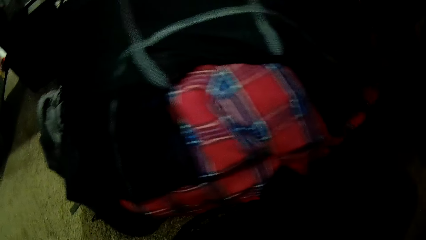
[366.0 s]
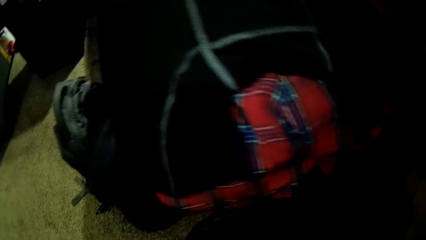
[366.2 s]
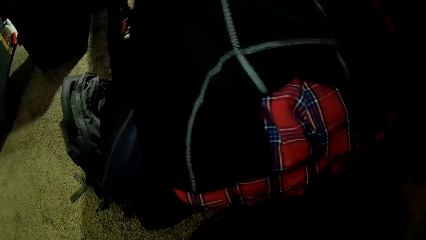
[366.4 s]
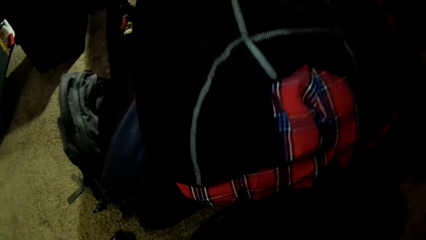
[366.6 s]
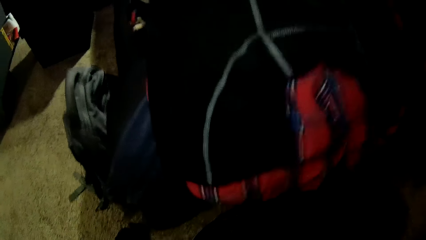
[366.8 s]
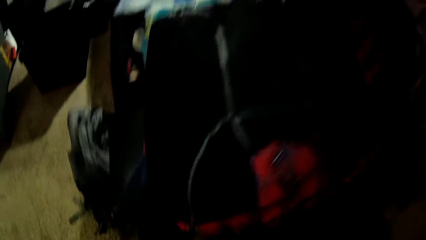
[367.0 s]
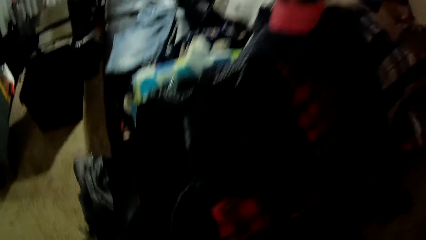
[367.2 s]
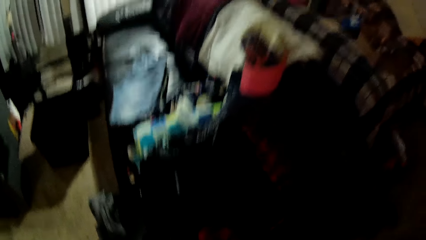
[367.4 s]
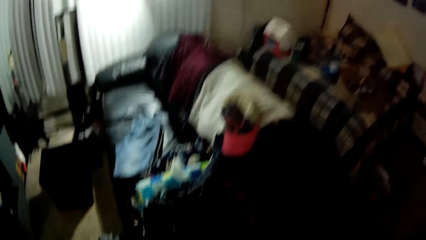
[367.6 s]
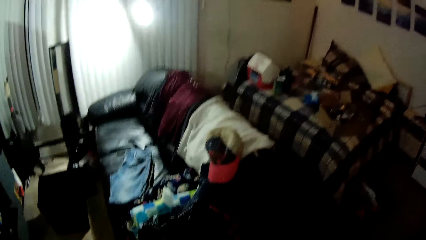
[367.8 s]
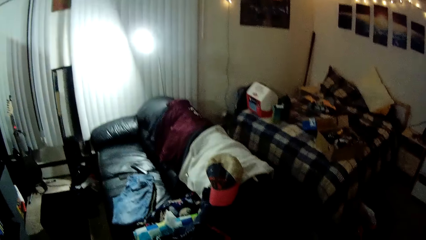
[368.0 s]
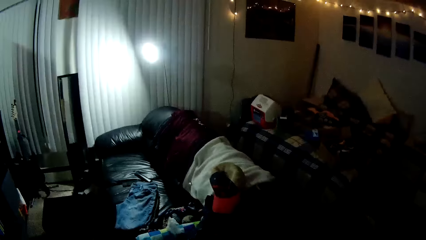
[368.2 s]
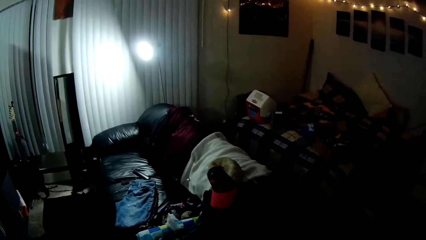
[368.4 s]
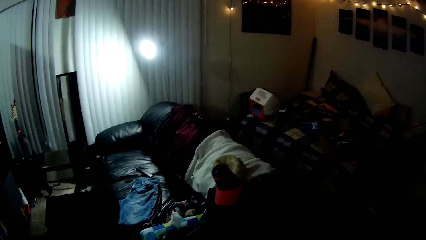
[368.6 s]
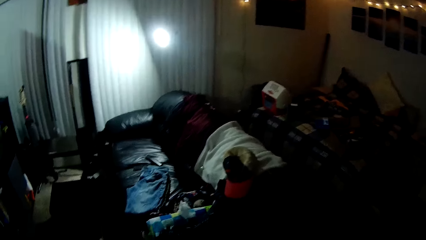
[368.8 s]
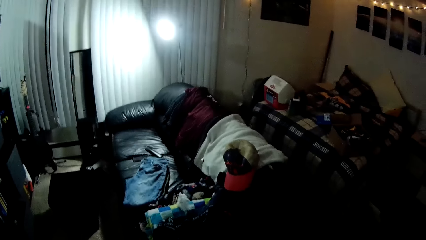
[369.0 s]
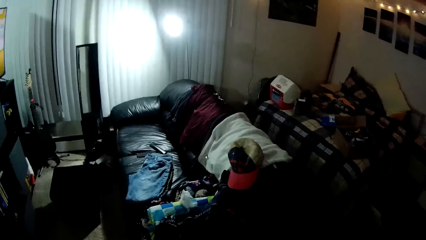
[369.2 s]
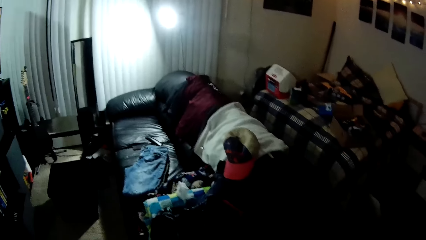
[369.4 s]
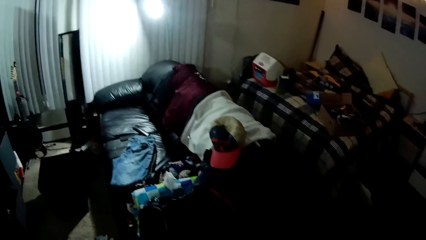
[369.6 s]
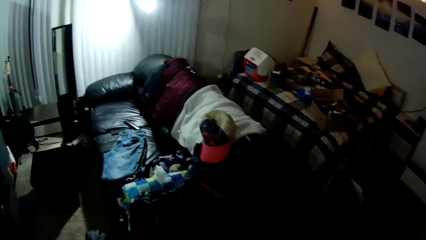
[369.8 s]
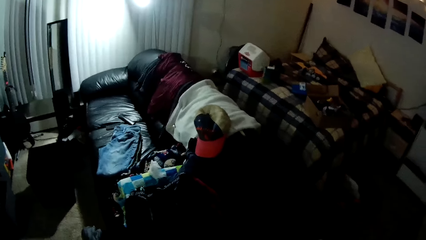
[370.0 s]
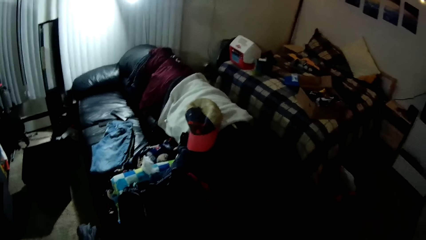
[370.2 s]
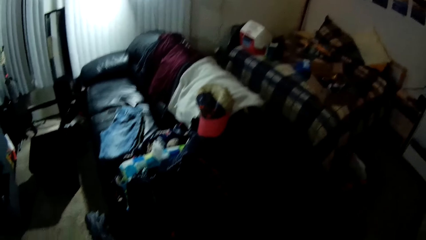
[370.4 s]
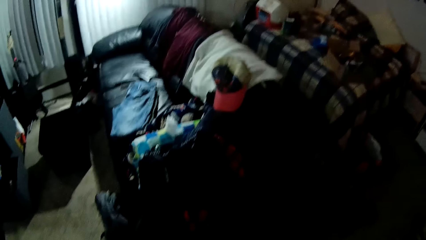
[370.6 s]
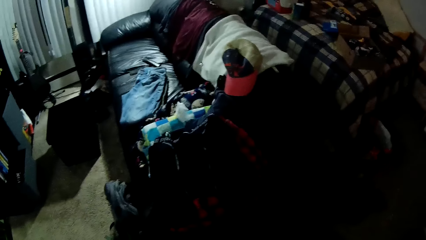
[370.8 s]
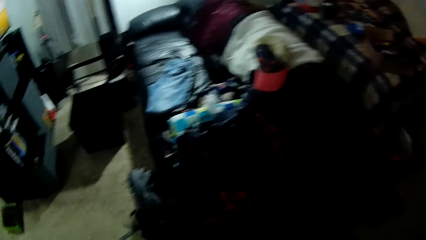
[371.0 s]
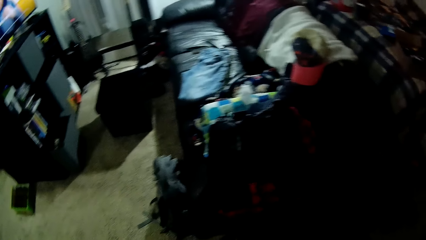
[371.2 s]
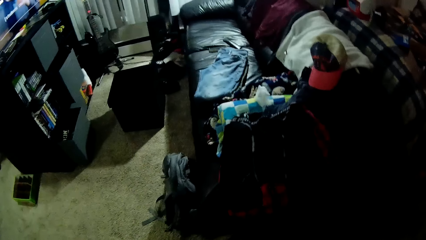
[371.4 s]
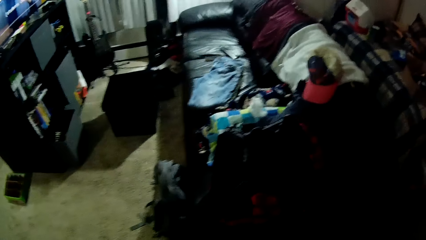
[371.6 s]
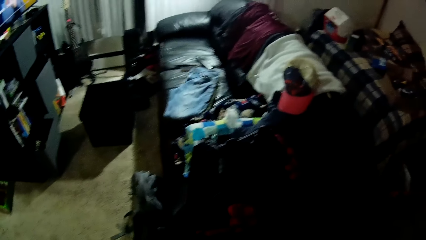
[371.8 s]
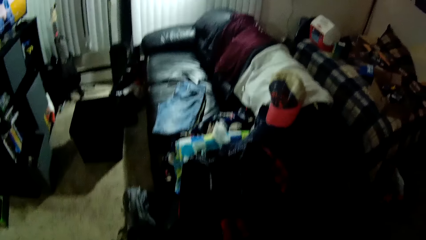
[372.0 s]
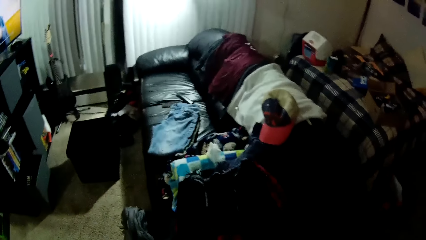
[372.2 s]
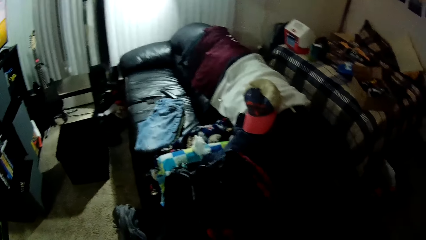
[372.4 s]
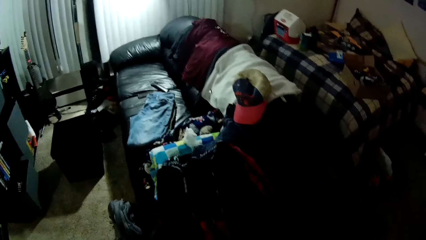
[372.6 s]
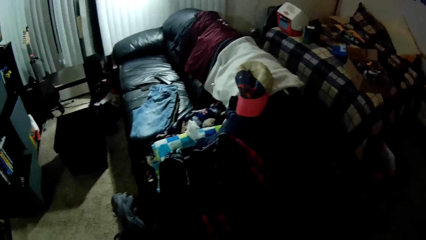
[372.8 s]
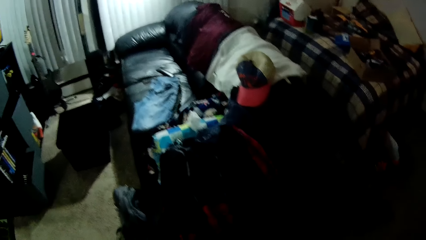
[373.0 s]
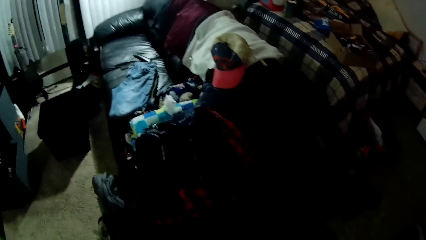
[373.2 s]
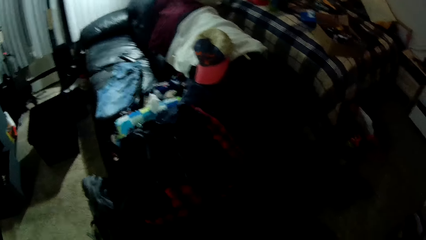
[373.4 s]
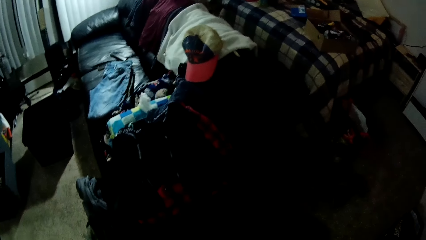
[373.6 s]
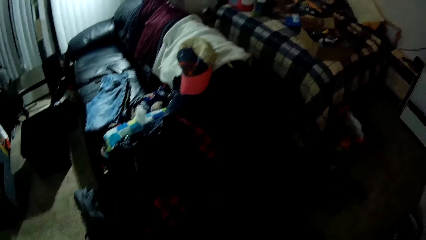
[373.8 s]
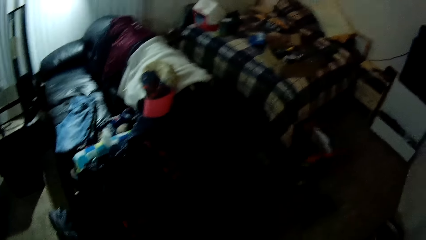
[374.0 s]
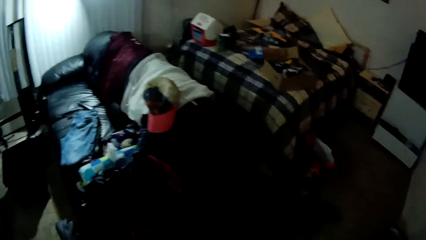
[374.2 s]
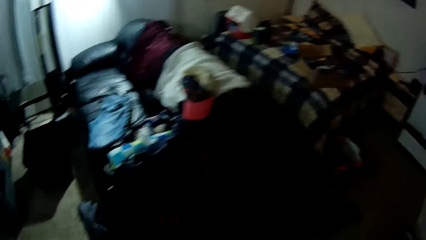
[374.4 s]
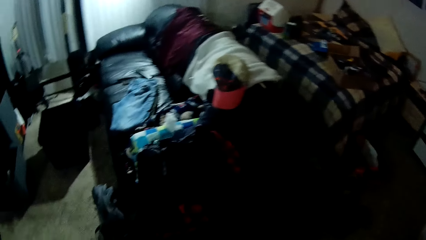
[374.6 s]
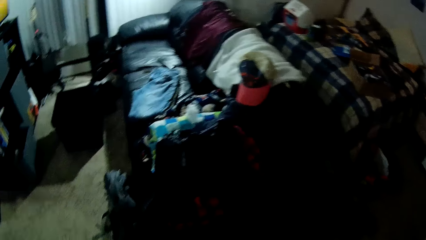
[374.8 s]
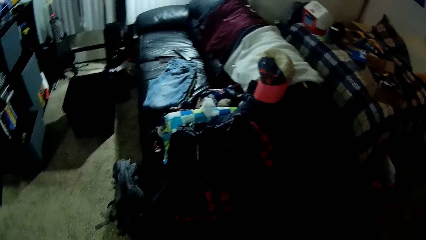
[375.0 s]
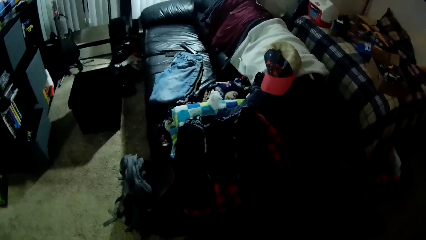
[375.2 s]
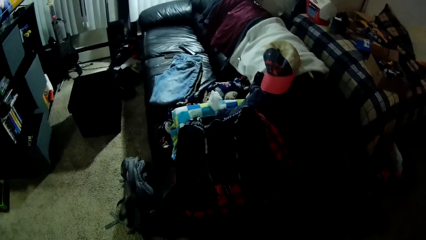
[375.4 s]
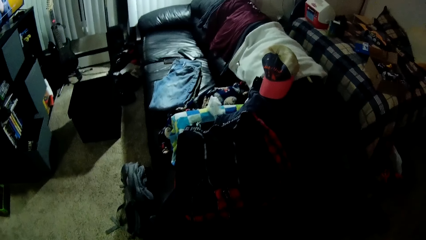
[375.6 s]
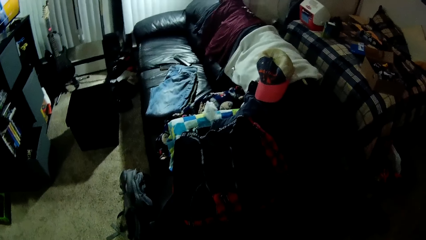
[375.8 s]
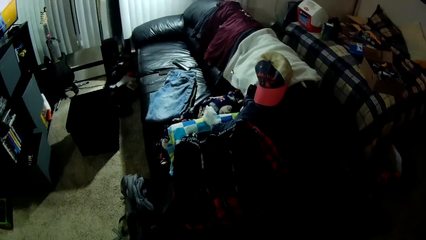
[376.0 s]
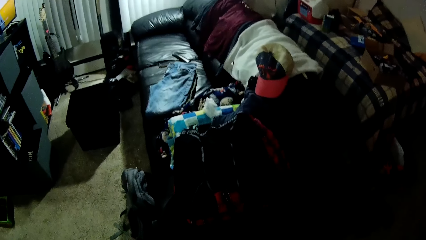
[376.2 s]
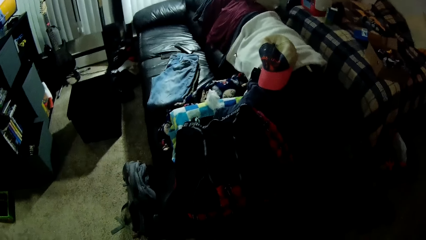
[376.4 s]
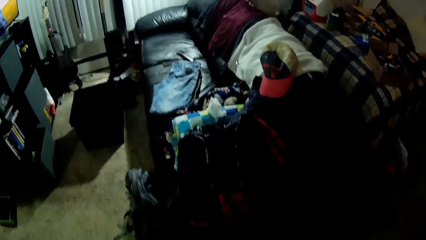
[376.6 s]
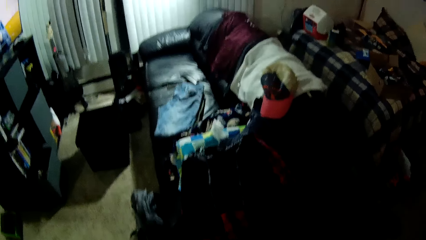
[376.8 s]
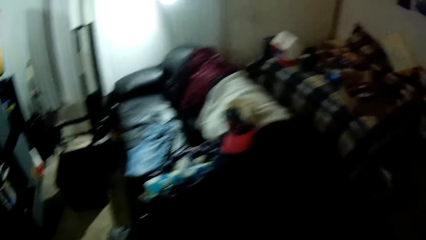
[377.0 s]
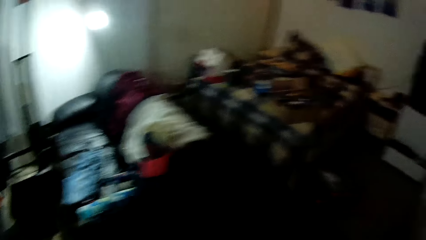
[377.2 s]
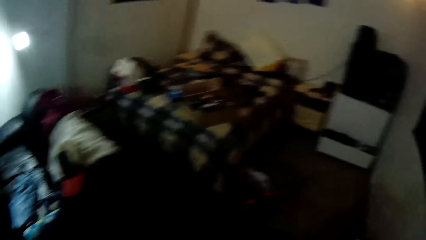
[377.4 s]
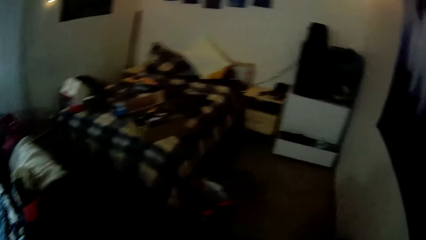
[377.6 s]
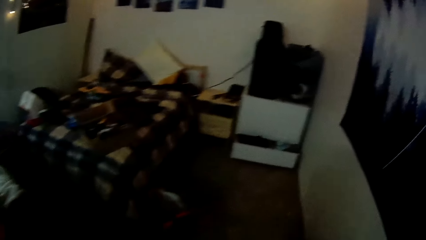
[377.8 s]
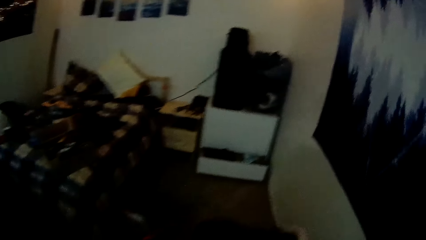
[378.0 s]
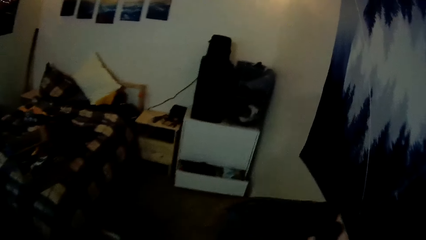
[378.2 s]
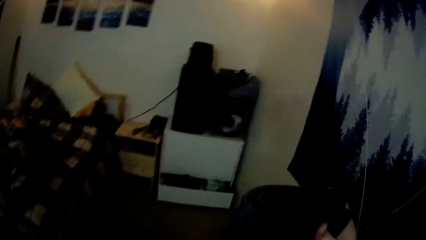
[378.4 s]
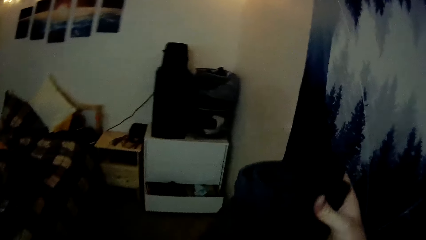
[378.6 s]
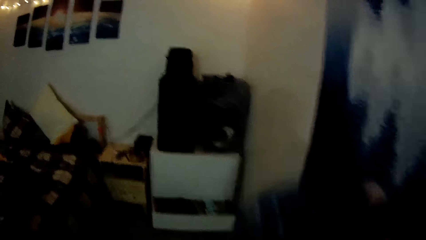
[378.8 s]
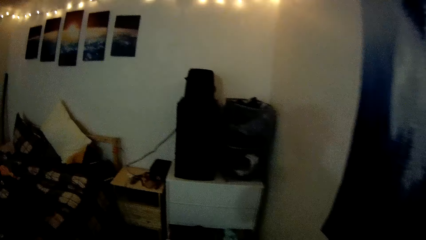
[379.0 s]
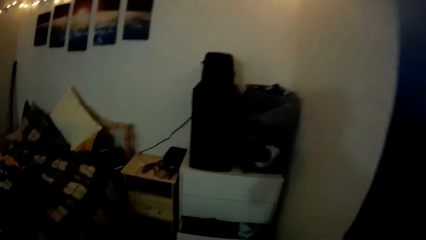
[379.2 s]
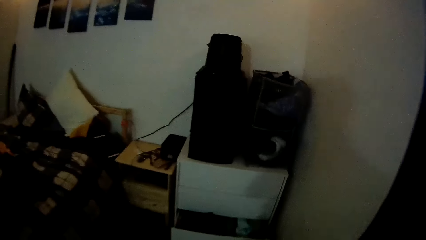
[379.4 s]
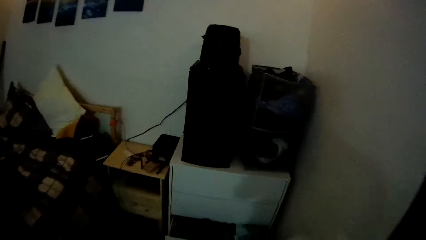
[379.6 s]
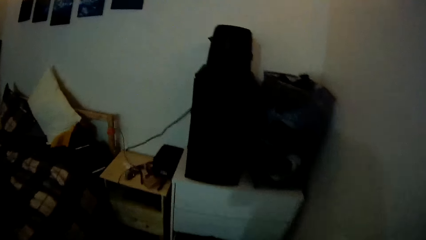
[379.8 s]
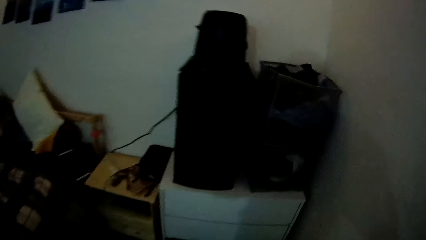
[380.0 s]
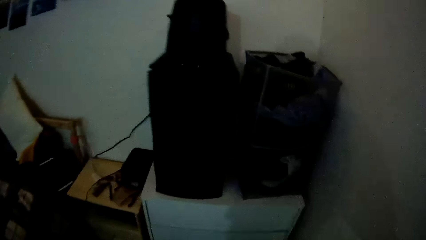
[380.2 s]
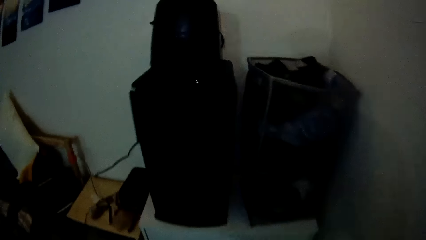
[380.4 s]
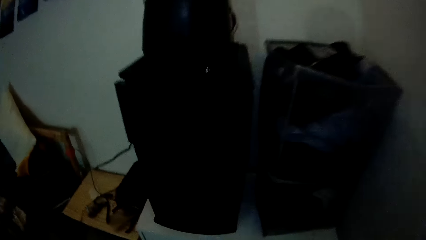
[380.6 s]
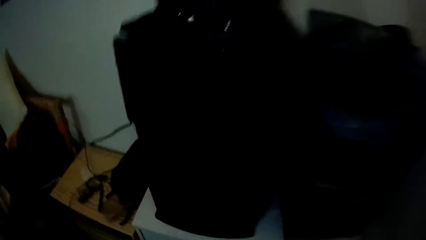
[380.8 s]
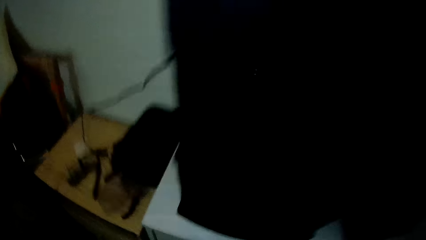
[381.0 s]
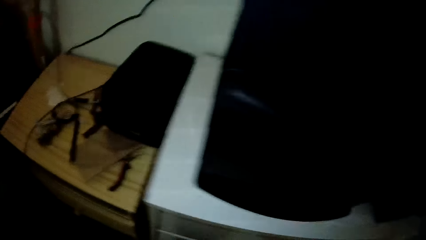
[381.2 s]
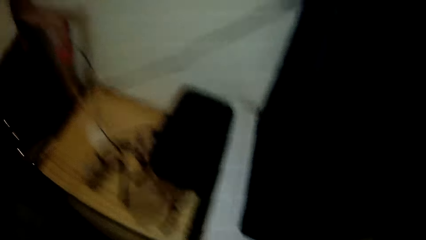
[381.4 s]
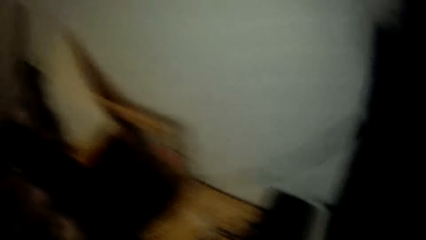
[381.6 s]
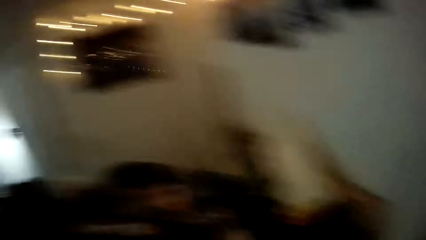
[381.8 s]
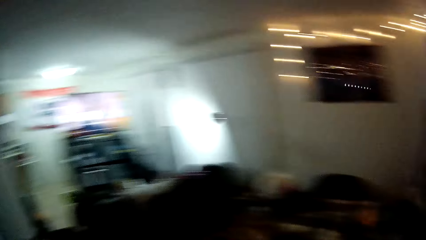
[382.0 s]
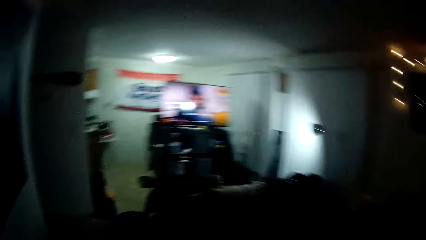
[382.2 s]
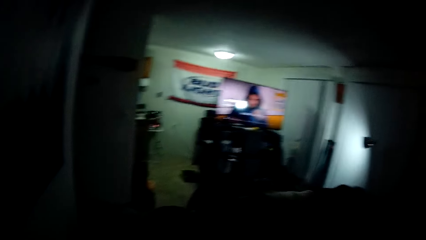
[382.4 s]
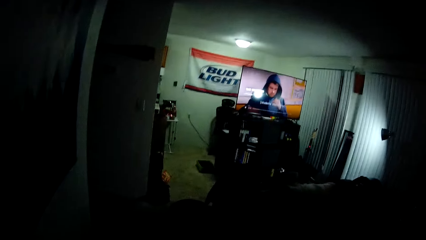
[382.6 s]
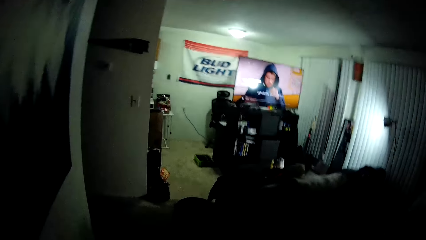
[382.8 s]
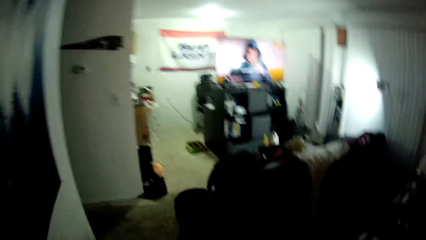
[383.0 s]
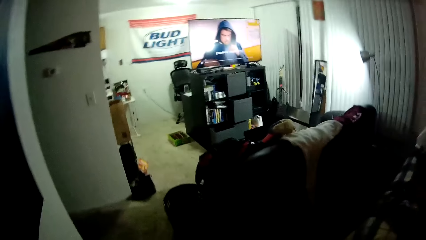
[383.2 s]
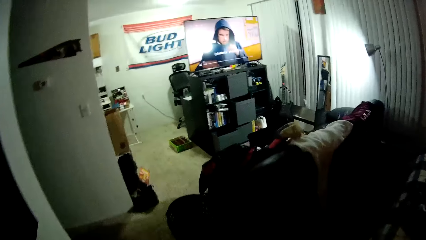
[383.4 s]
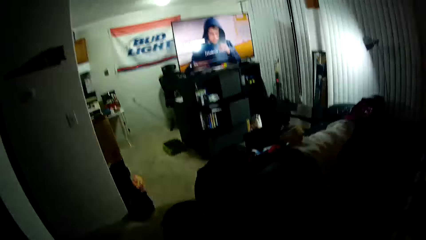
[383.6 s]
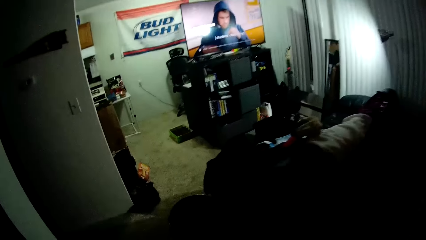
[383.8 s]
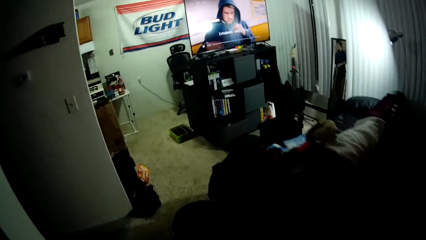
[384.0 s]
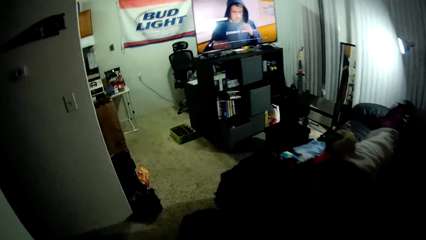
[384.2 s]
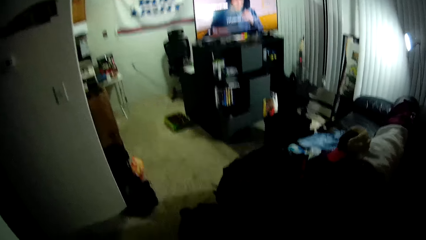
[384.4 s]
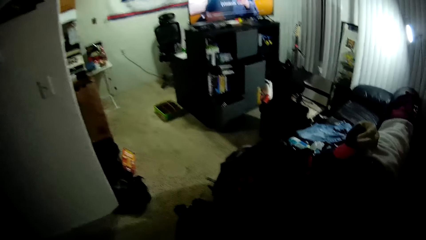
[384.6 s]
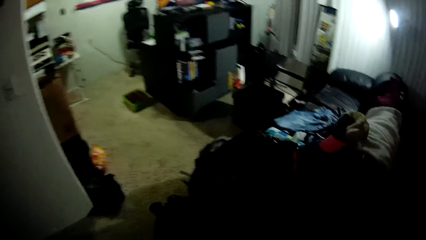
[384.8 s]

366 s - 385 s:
The camera wearer picks a cloth in a basket. They straighten the cloth. They walk in a room. They drop another cloth in a drawer. They walk in the room again.
